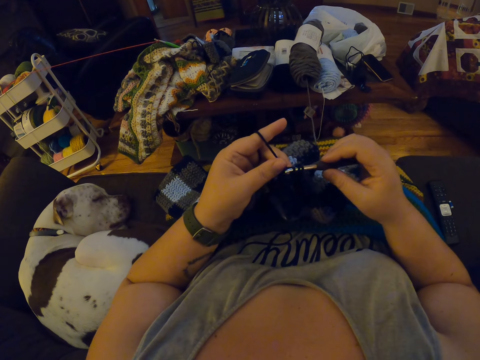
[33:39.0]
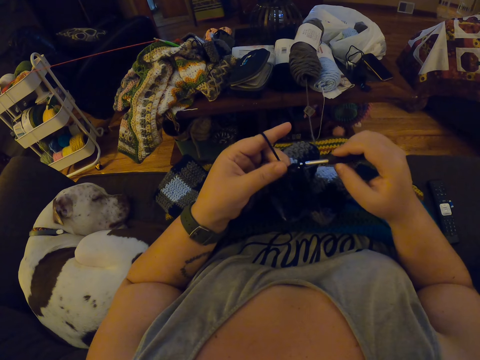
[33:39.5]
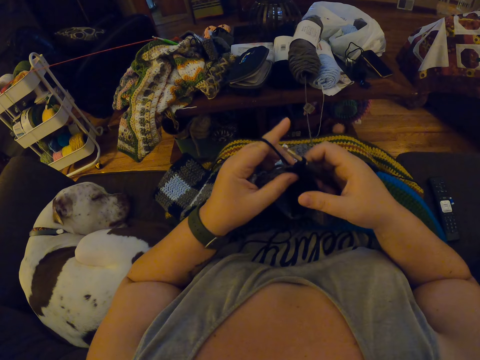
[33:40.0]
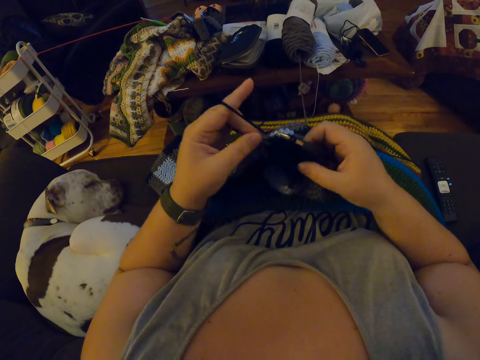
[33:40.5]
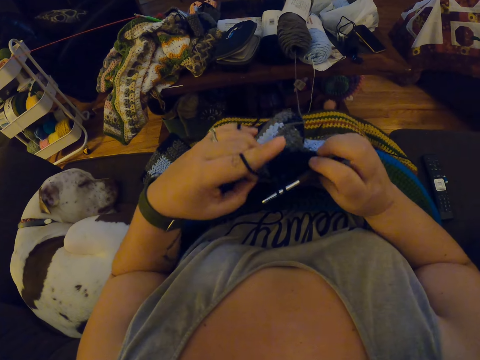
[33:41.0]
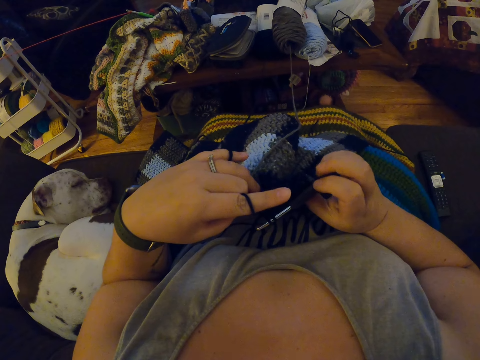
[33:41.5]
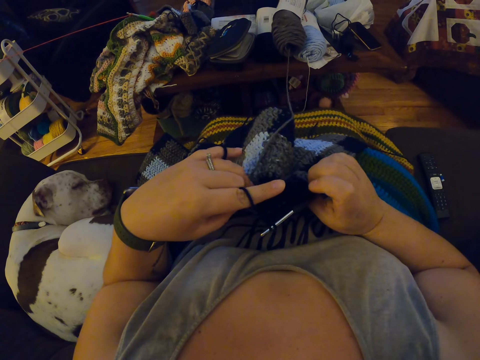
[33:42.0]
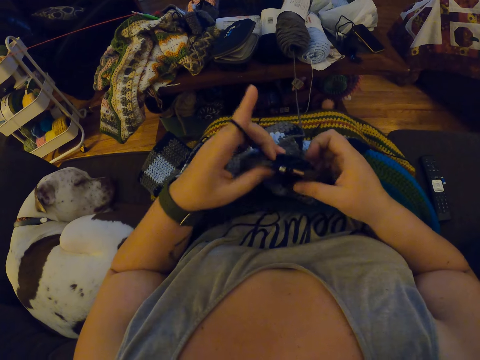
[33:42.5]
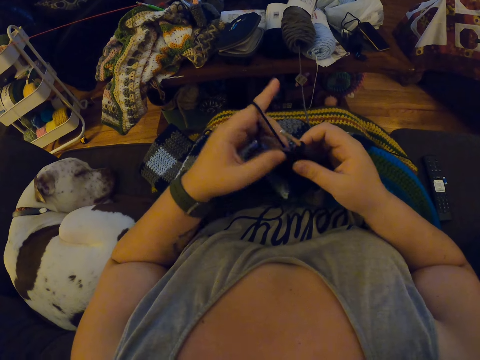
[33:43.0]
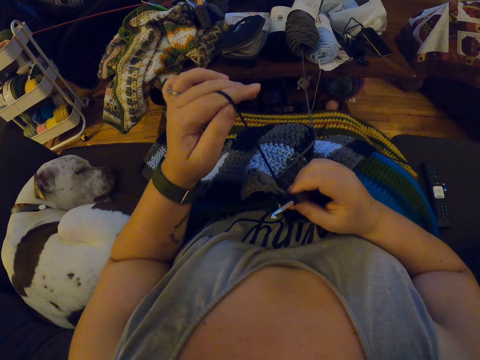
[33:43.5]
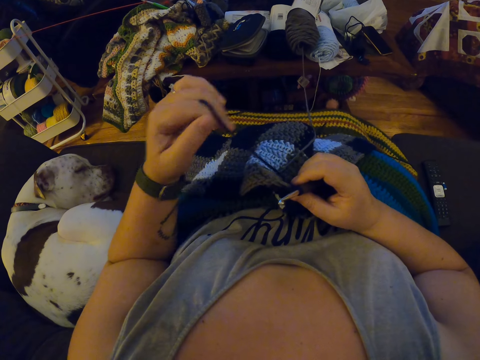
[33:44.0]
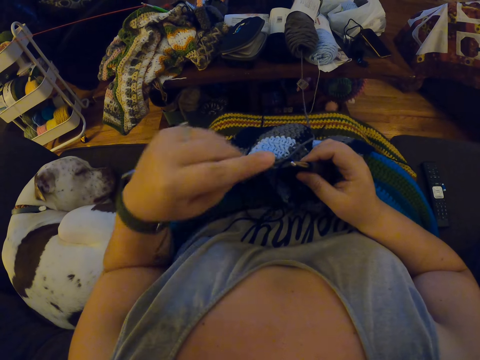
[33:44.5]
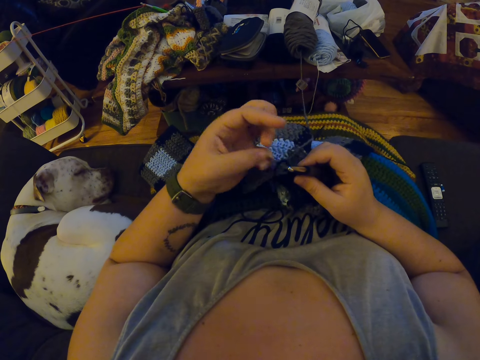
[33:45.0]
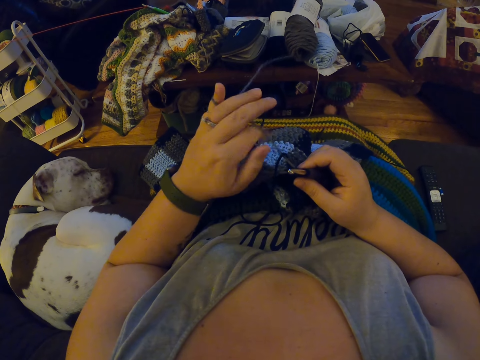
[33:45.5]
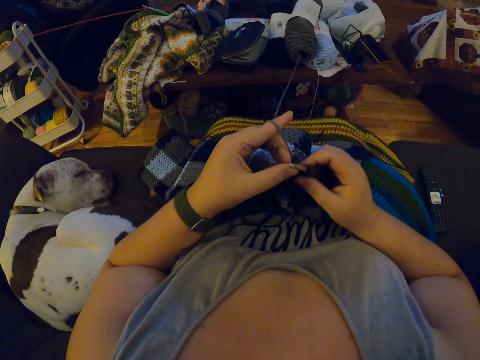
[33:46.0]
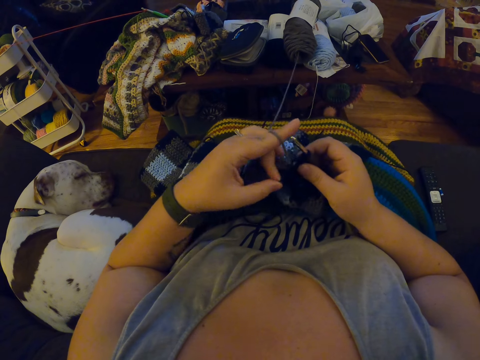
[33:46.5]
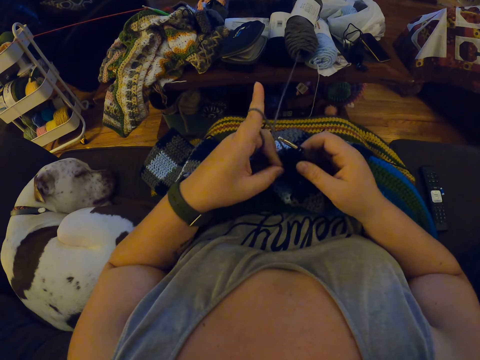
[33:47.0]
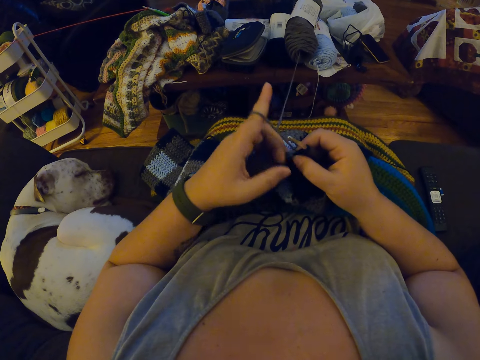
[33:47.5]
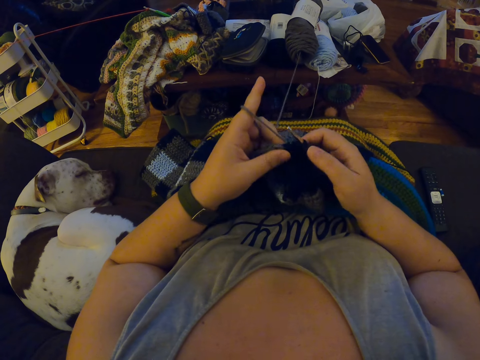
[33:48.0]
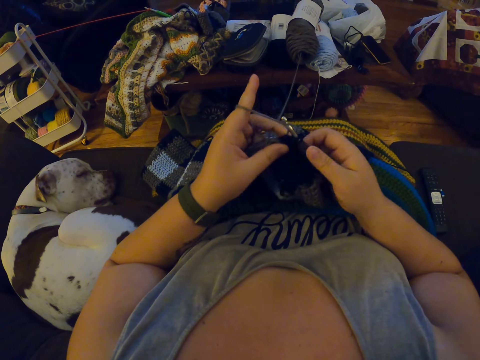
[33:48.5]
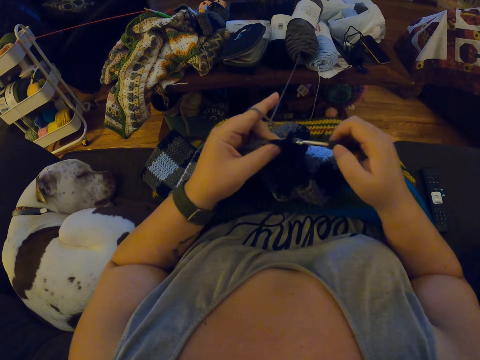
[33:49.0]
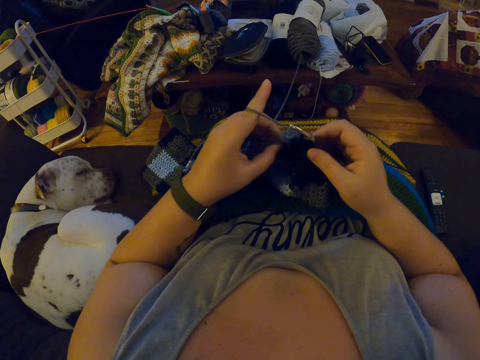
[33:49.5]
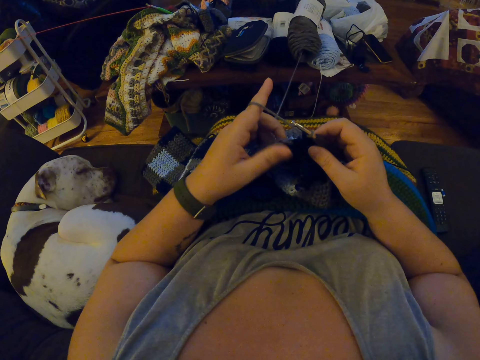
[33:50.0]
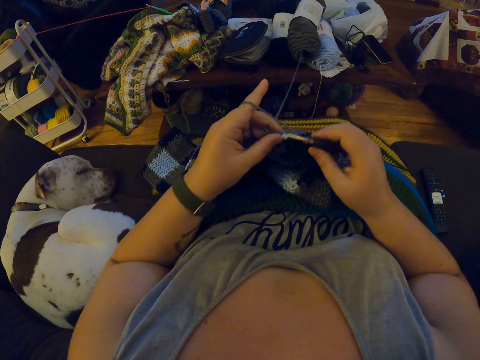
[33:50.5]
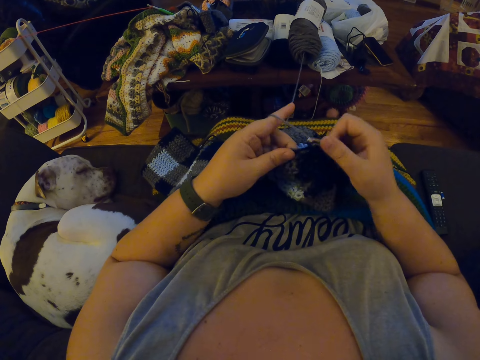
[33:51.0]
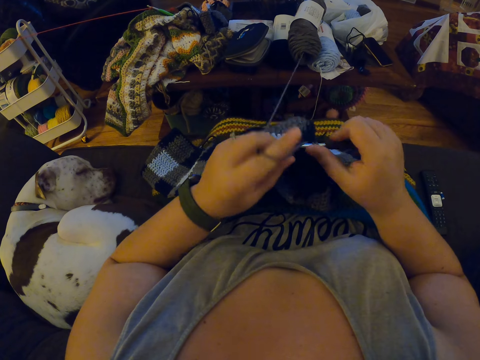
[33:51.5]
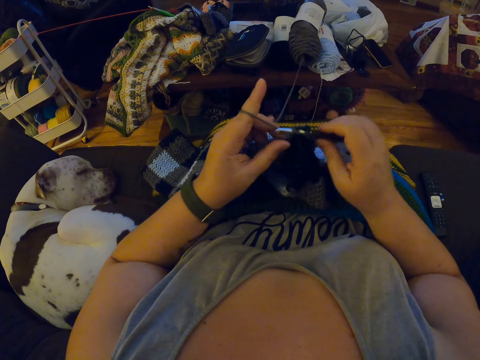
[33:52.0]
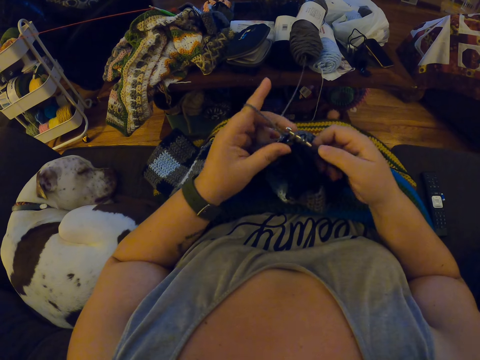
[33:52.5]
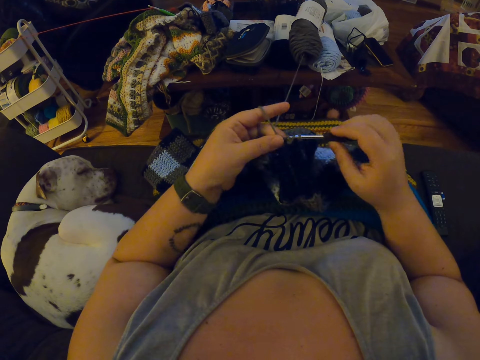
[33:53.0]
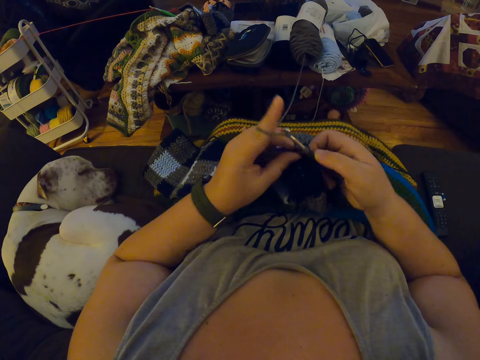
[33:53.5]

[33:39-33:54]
The camera wearer turns the yarn briefly. She stretches the garment. She lifts the thread. She releases her left hand from the yarn. She wraps the yarn around her left fingers. She interlocks the garment using a crochet hook. She resumes crocheting the yarn.

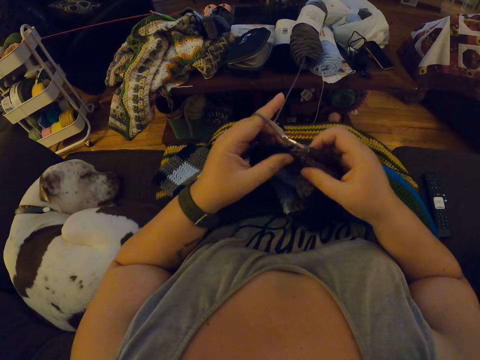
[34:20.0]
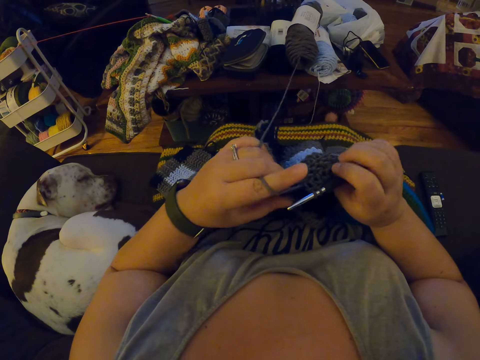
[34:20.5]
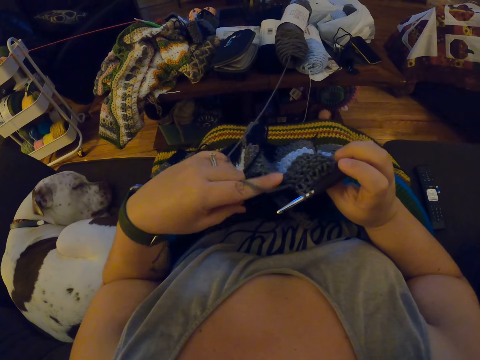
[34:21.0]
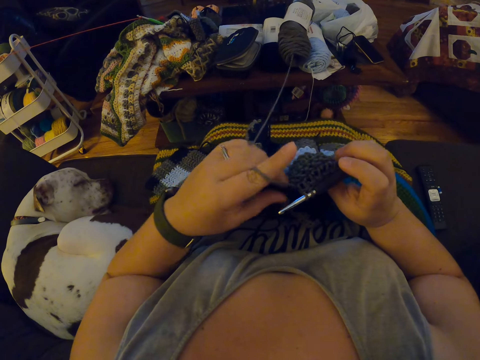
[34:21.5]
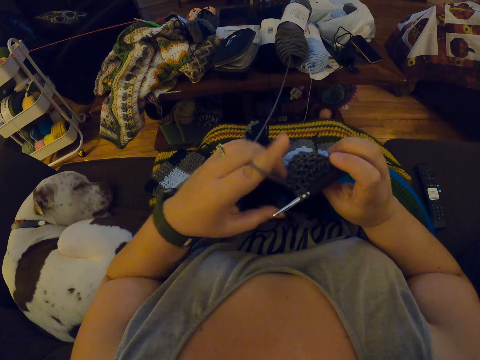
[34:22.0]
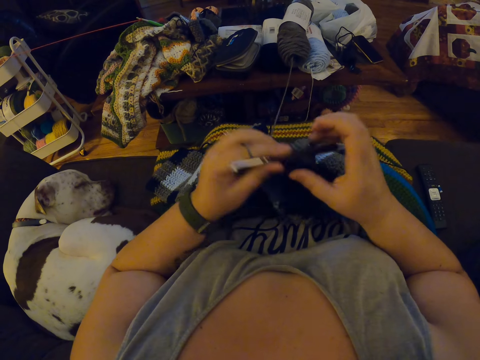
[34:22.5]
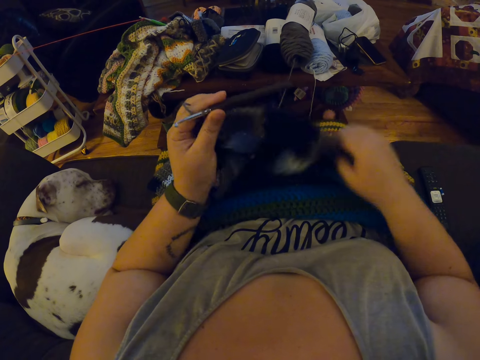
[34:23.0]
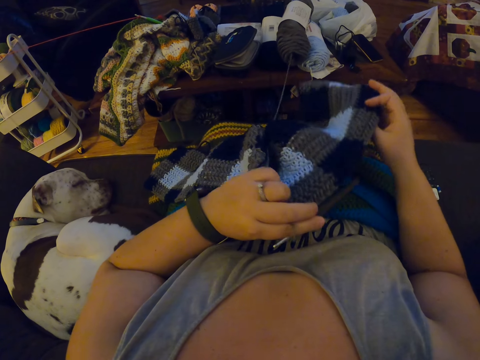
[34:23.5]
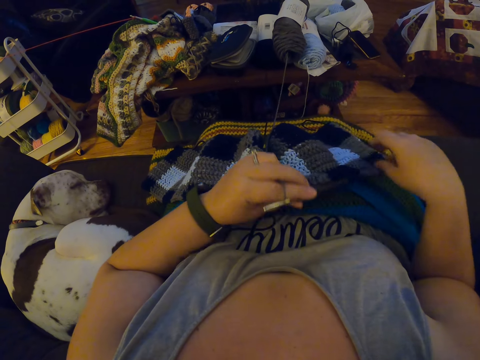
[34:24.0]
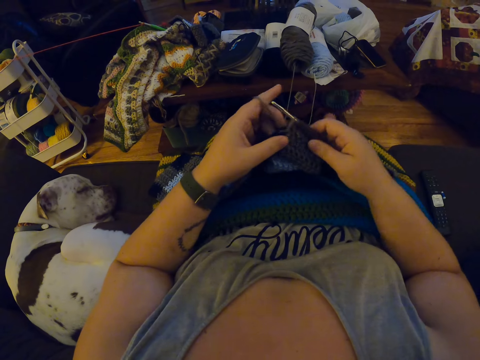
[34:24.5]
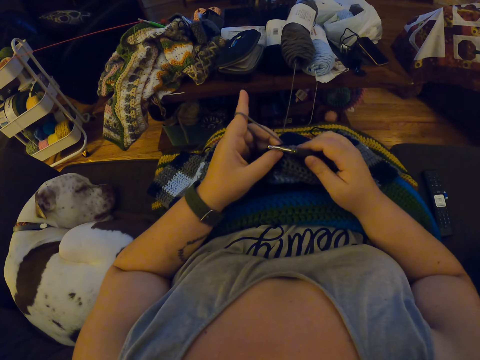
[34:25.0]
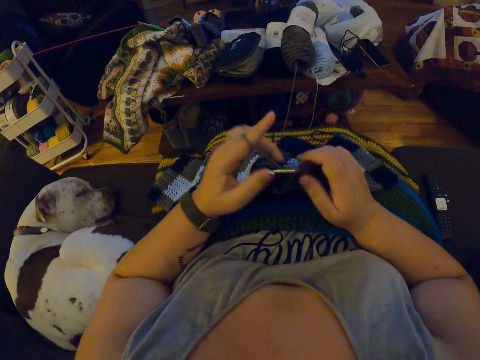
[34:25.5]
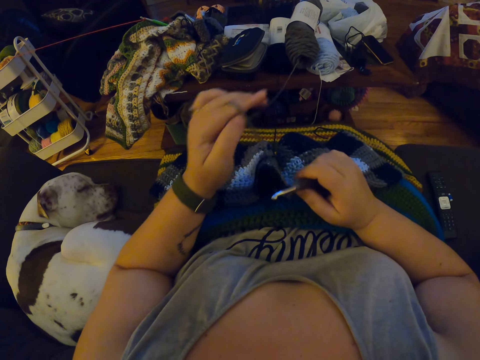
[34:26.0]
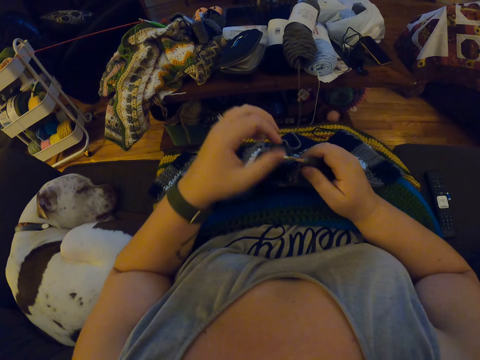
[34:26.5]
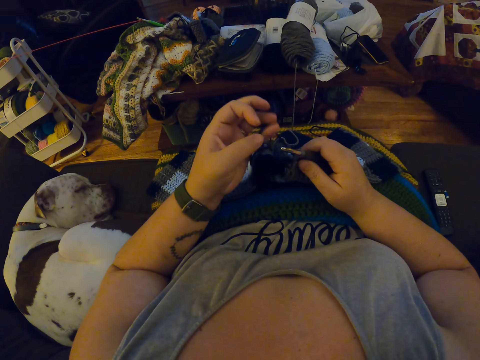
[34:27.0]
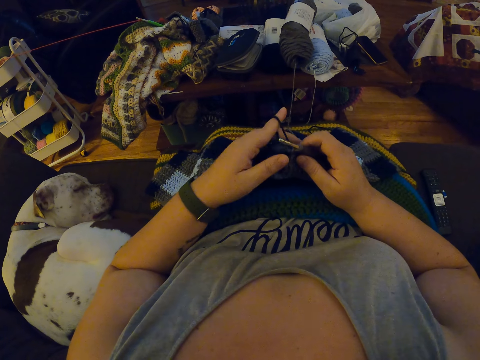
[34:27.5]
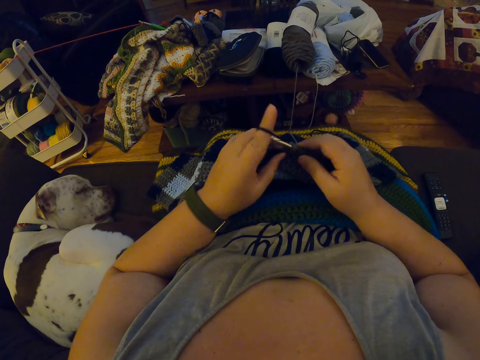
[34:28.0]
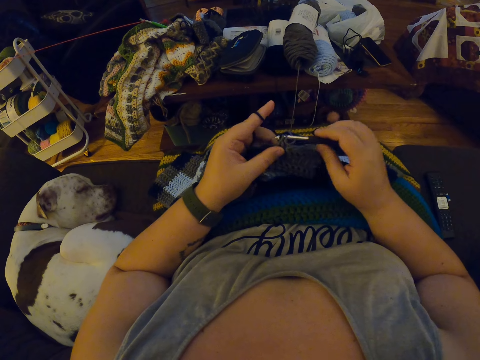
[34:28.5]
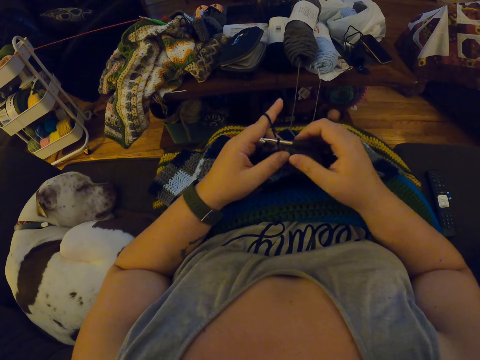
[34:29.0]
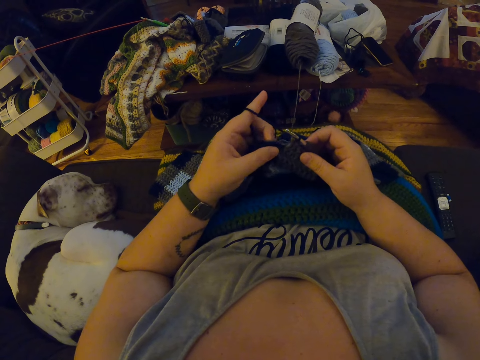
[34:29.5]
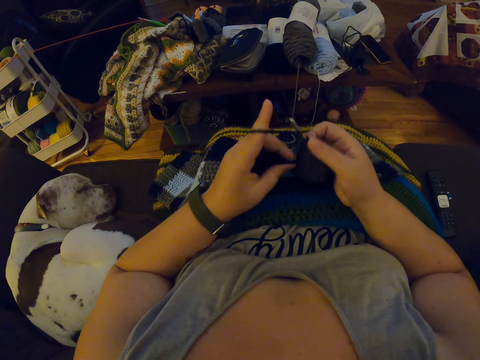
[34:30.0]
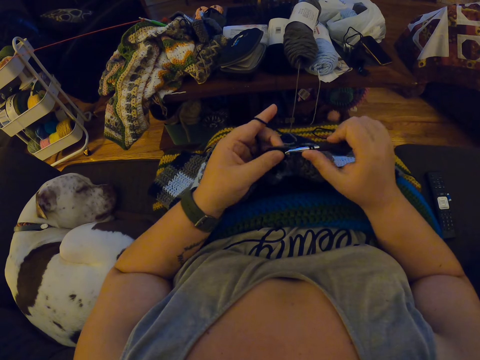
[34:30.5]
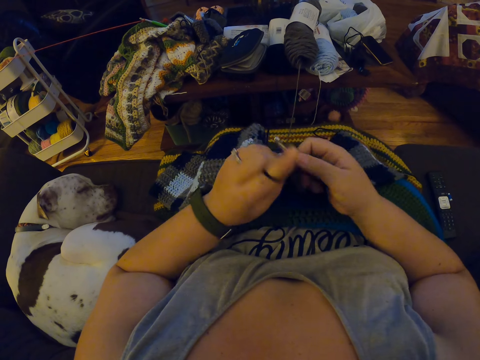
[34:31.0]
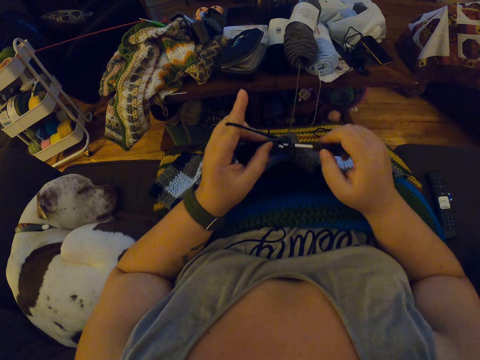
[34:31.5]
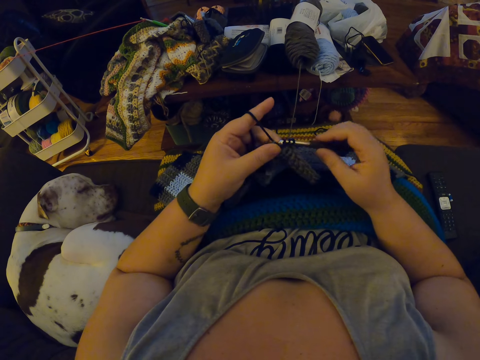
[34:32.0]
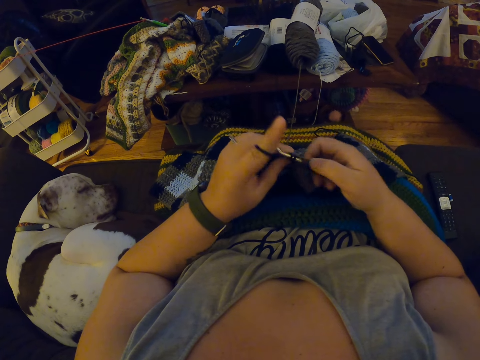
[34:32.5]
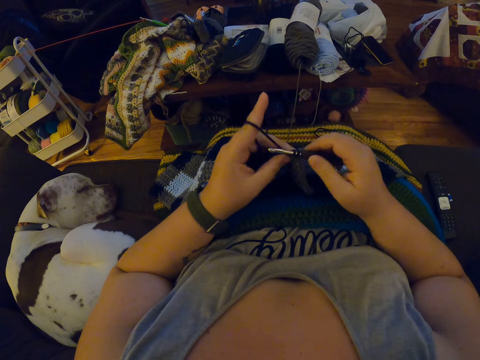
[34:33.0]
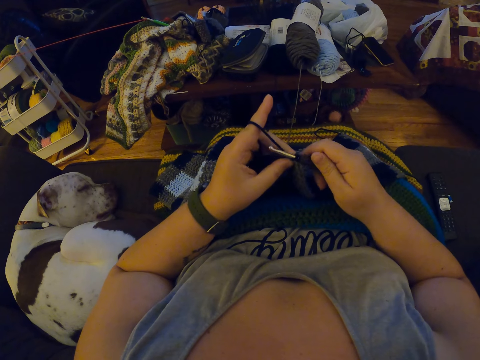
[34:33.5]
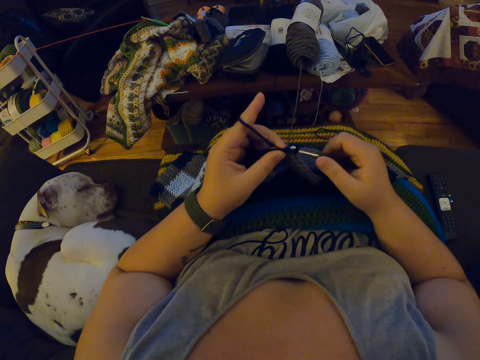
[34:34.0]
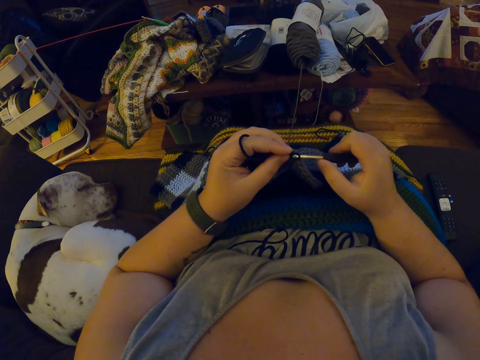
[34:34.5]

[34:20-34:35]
The camera wearer adjusts the yarn with her left hand. She turns the garment. She passes the crochet hook to her left hand. She adjusts the crochet with her right hand. She passes the crochet hook to her right hand. She stretches the garment. She lifts the thread. She releases her left fingers from the yarn. She wraps the yarn around her left fingers. She resumes crocheting the yarn. She interlocks the garment using the crochet hook.
